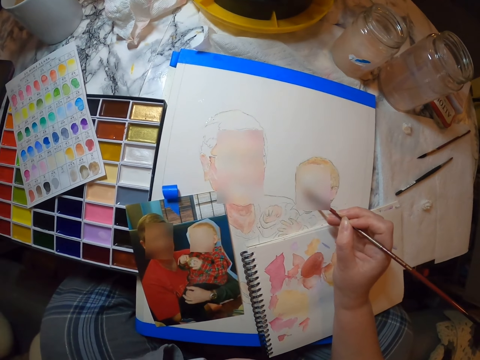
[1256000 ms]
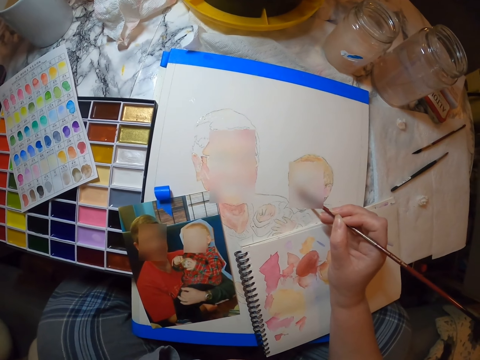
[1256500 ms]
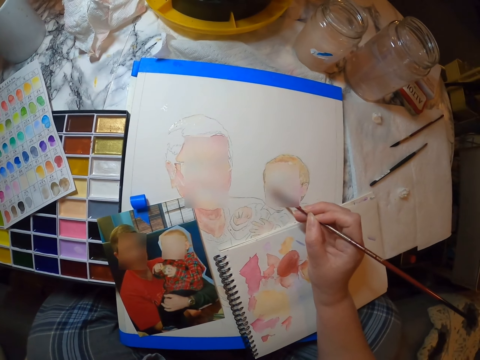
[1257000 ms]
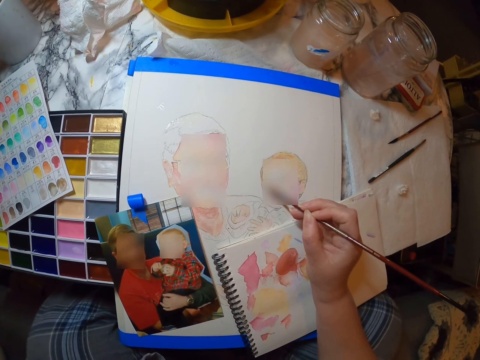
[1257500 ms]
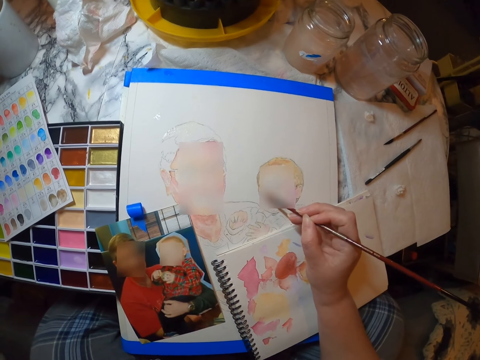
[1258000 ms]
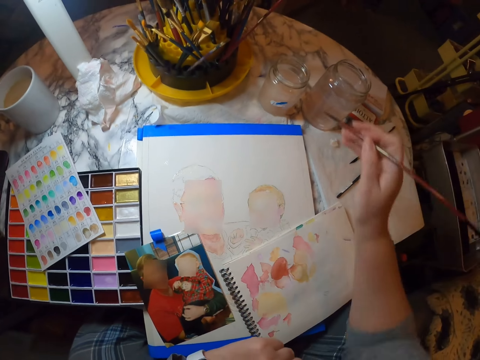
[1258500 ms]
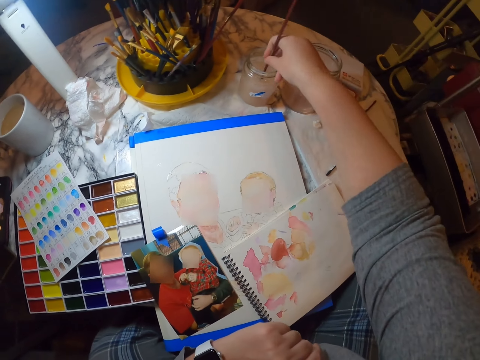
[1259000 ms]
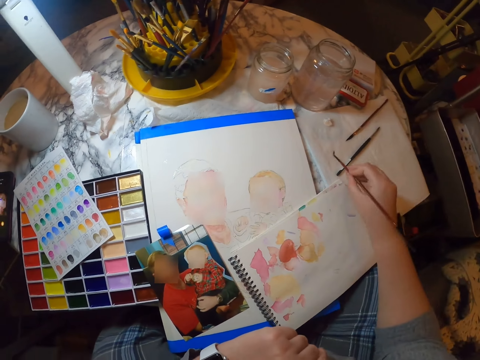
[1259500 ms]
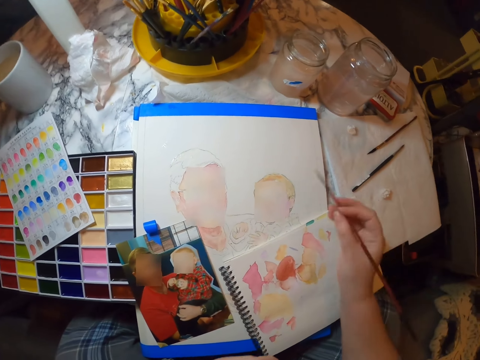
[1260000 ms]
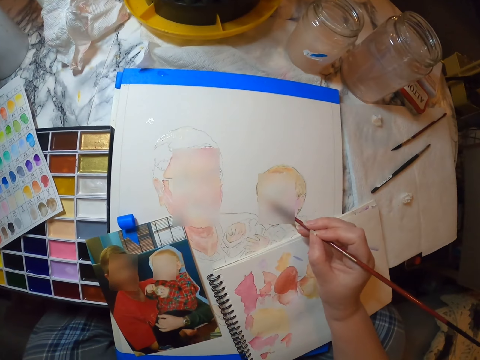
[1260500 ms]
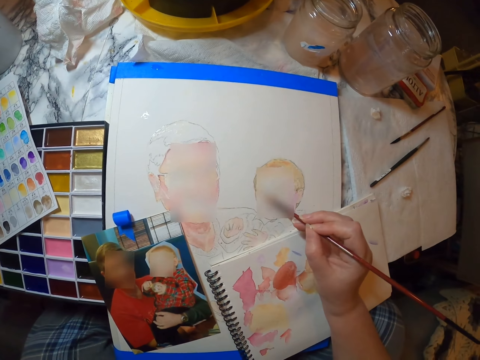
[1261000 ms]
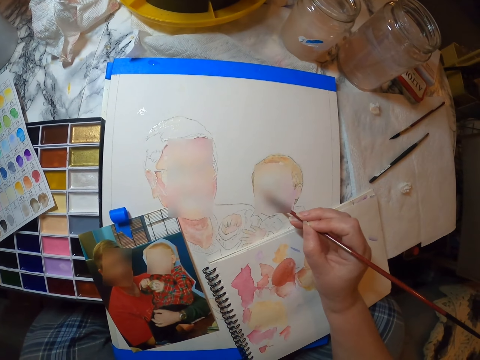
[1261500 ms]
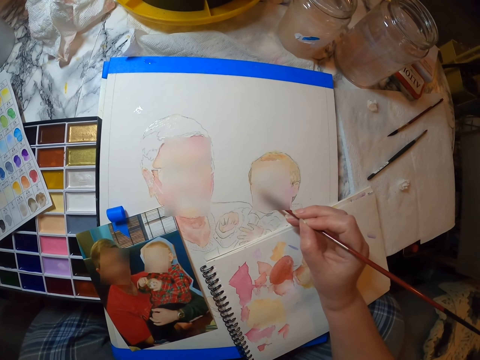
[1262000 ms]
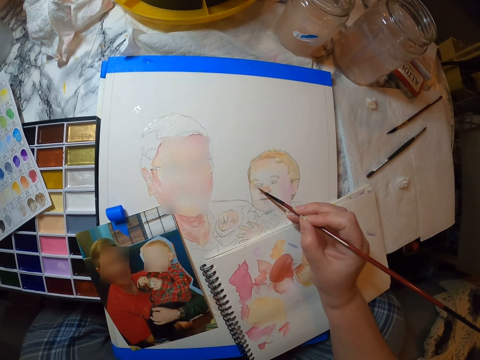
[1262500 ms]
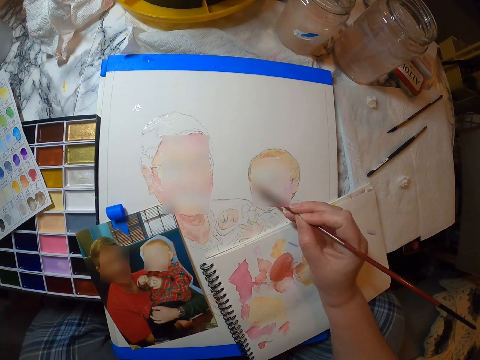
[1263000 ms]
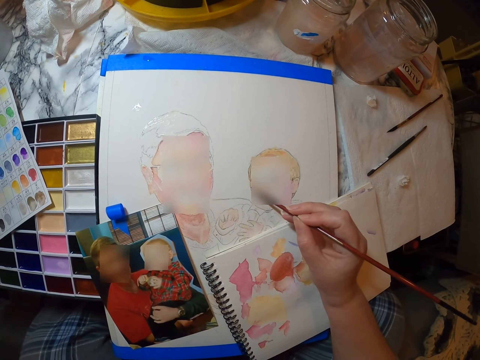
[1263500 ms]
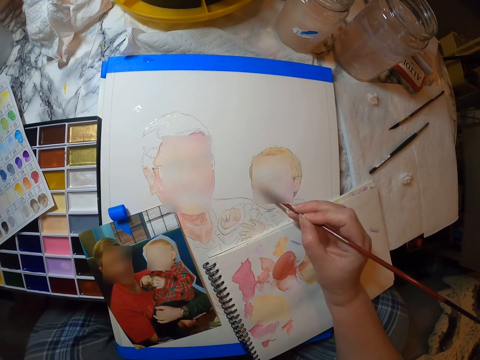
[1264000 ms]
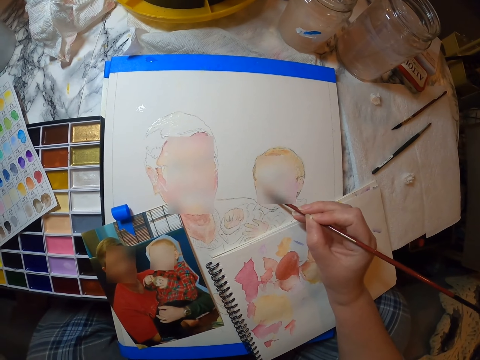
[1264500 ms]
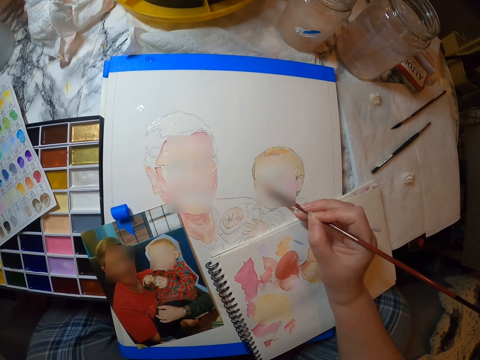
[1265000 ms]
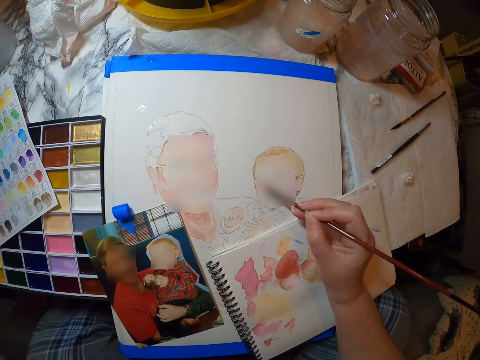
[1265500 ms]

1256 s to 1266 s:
The camera wearer dips the brush in something. They dry the brush. They draw in the book.

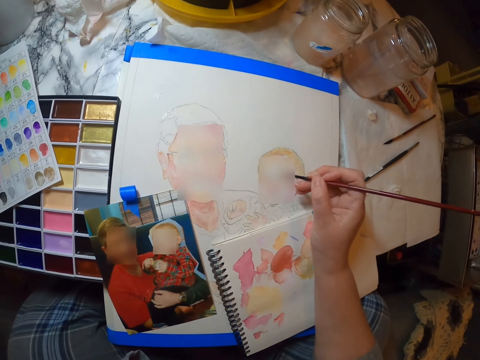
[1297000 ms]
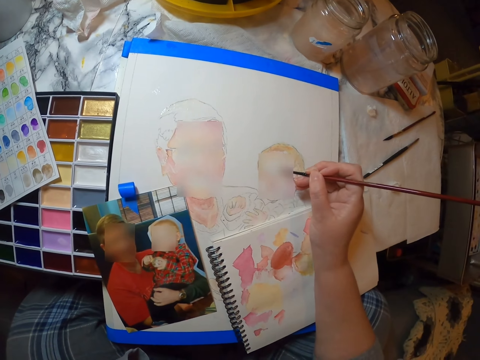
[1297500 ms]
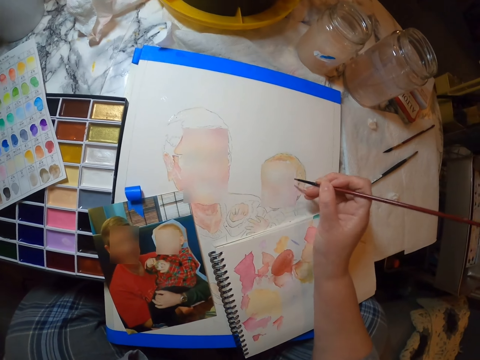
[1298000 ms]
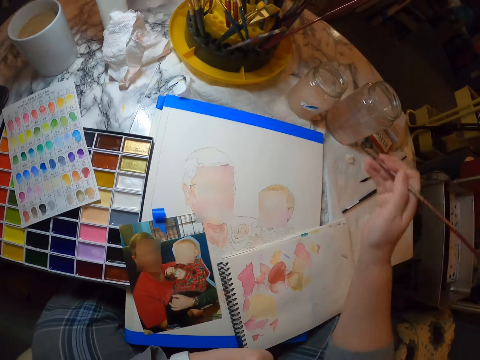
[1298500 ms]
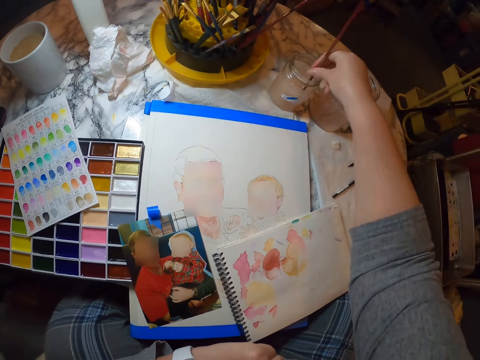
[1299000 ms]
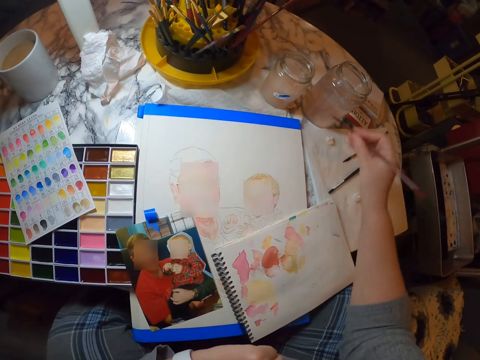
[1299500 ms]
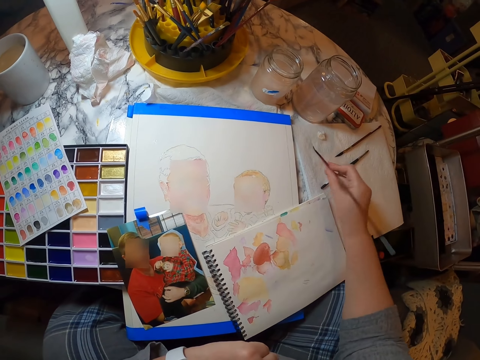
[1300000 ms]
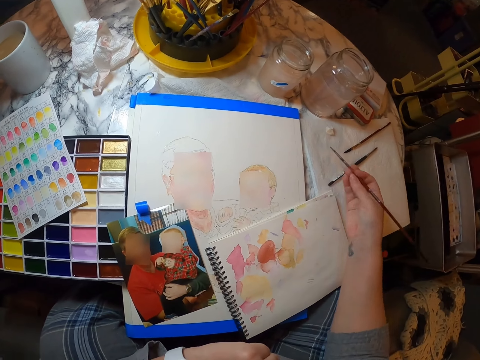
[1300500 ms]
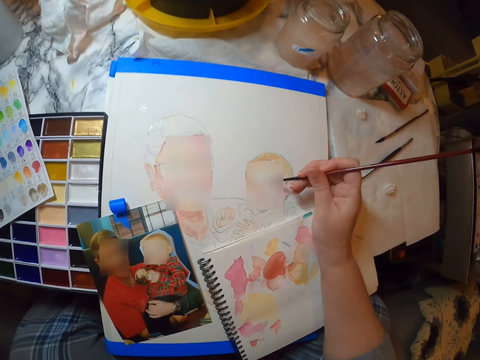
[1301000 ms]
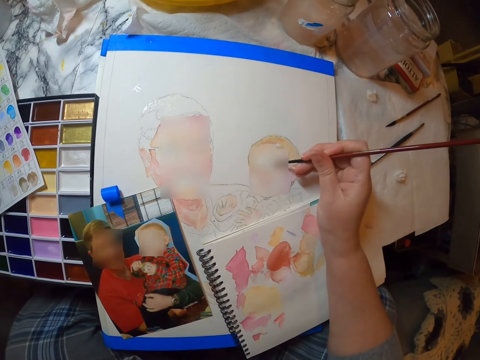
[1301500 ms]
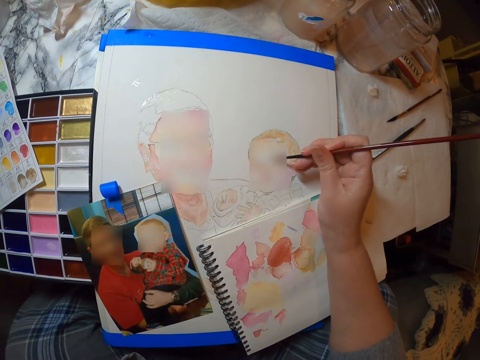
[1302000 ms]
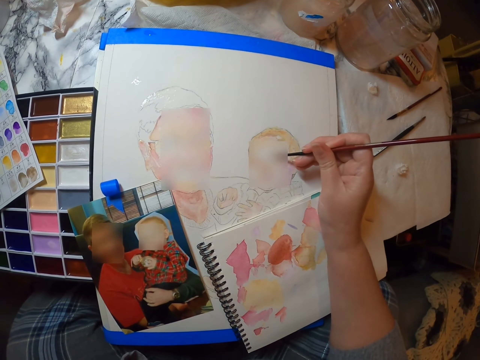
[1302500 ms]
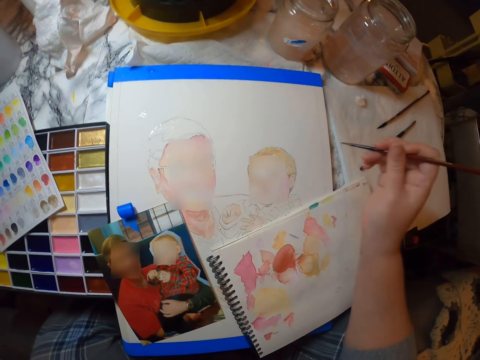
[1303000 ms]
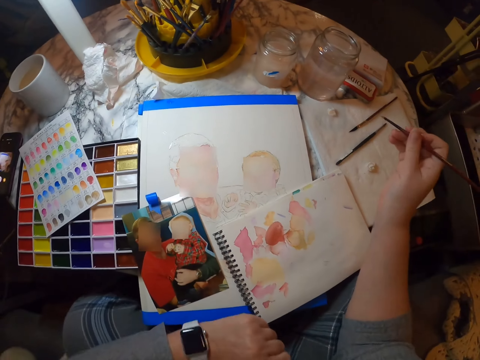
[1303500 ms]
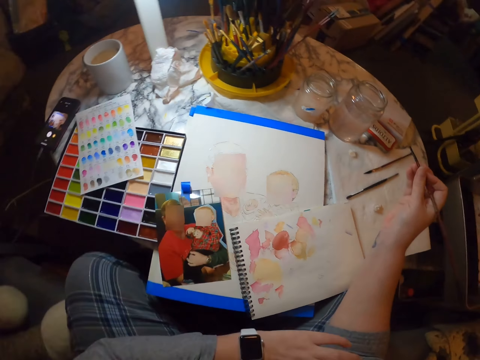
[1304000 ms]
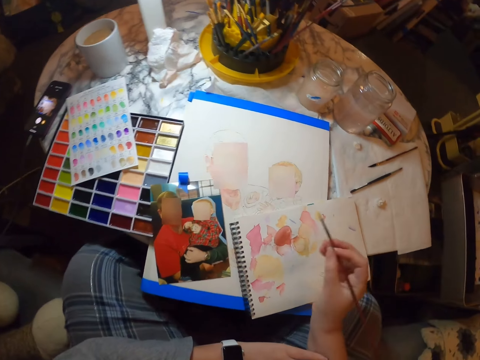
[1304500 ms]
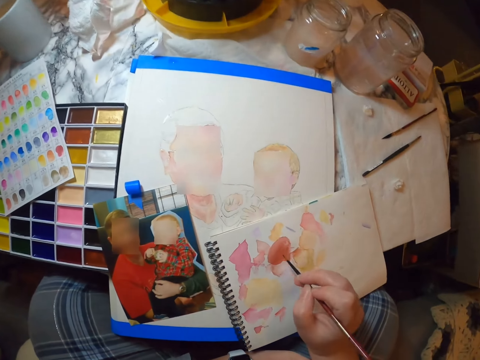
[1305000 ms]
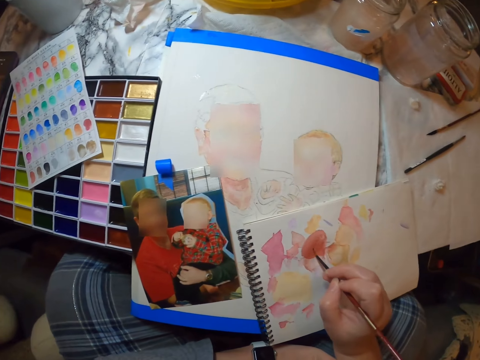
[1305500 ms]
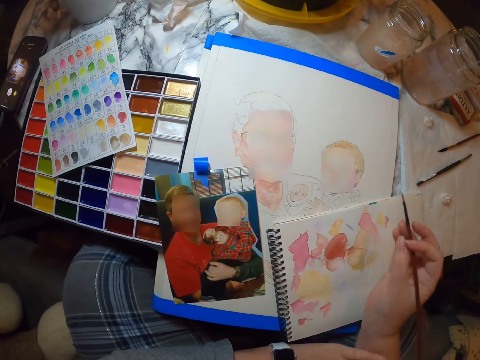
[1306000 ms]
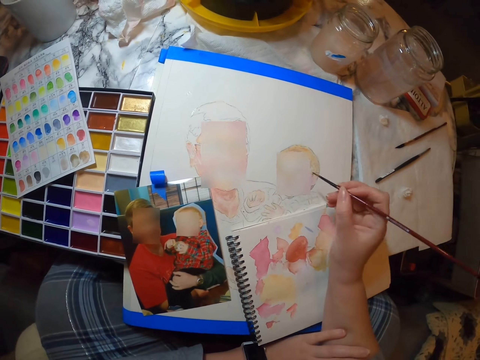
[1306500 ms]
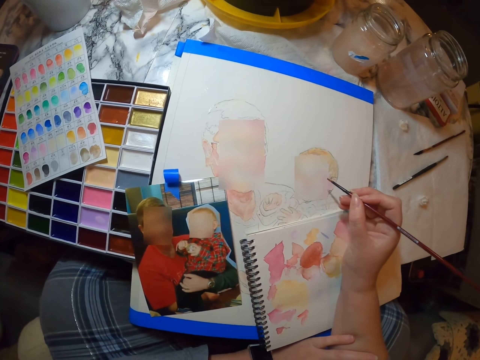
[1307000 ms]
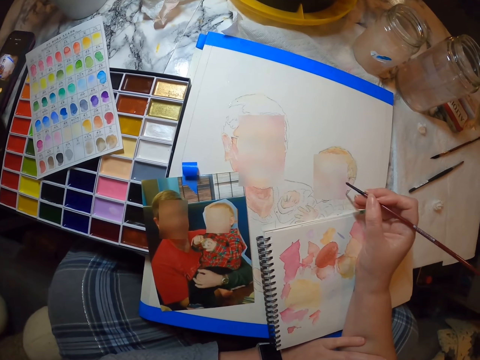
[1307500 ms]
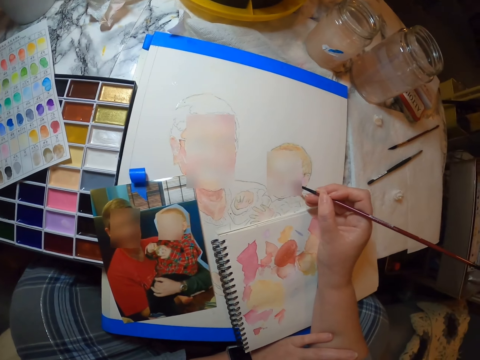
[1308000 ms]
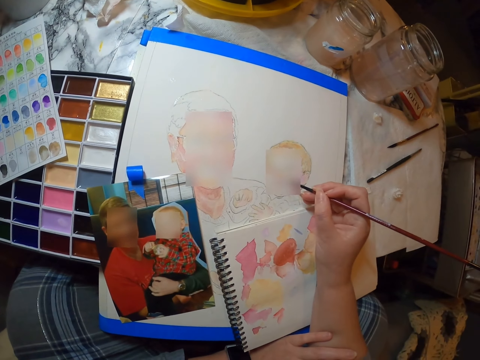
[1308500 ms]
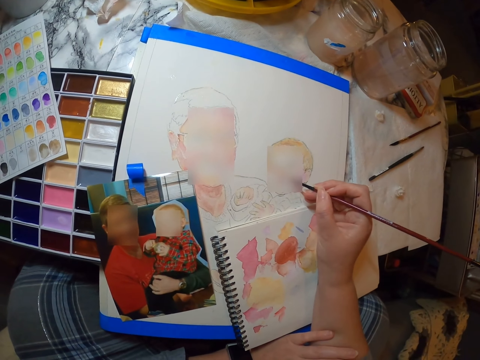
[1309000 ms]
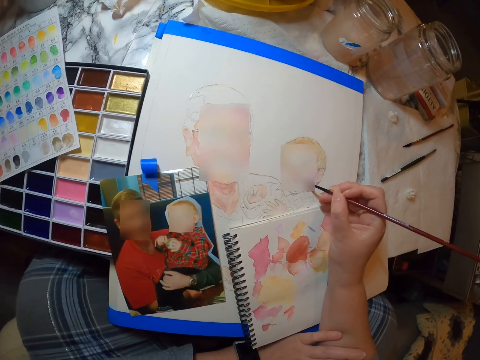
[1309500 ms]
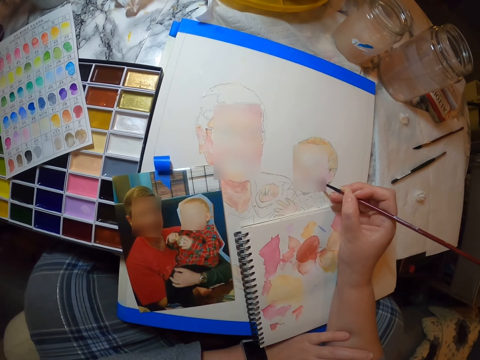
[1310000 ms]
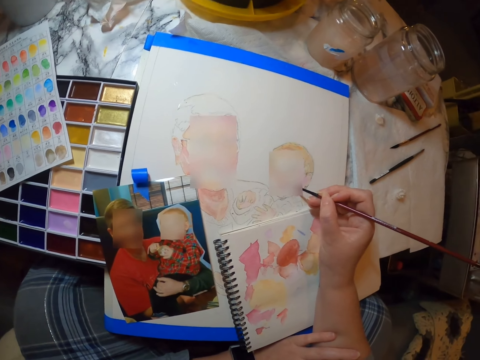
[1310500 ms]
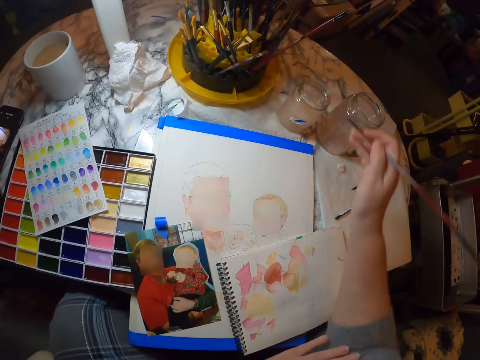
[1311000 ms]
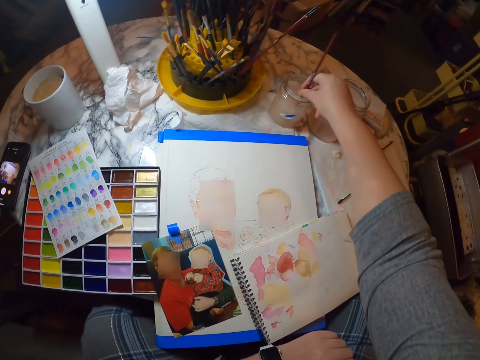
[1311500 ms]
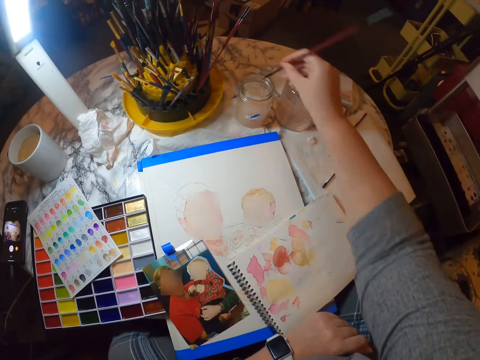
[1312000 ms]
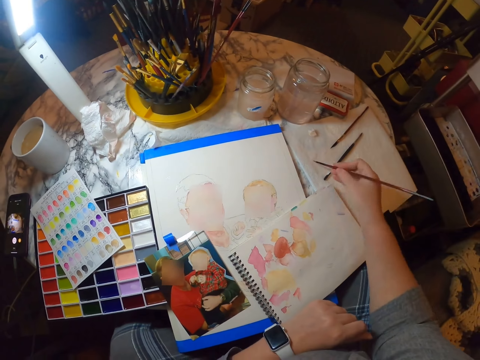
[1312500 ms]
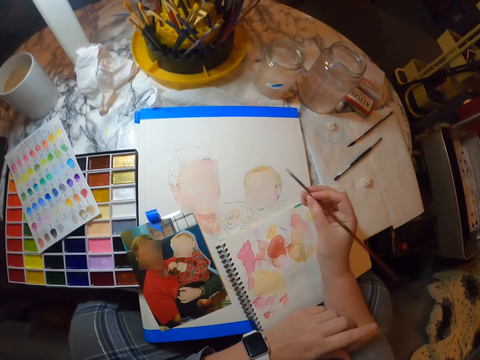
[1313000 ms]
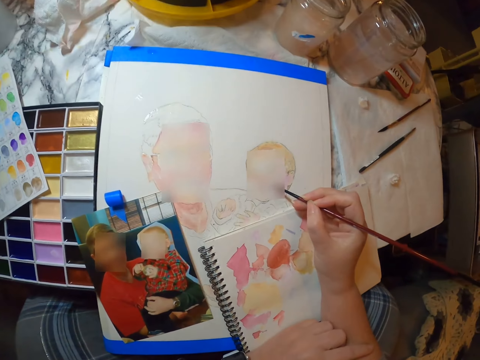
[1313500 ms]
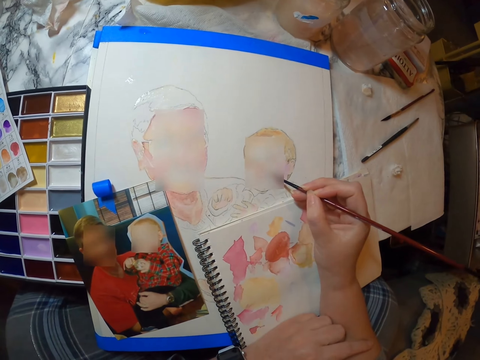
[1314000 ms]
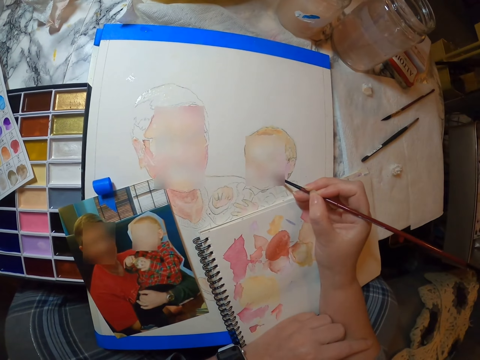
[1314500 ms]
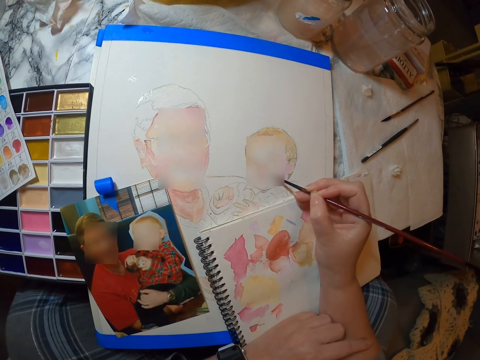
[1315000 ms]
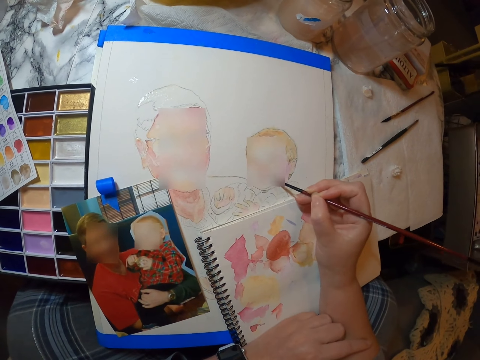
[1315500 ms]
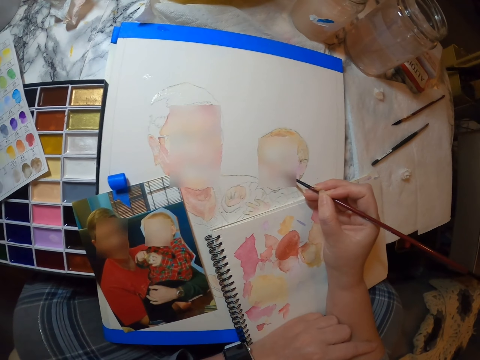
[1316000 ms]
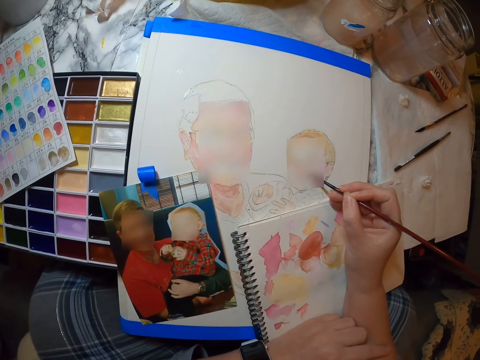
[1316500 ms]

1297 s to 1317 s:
The camera wearer dips the brush in something. They dry the brush. They draw in the book. They dip the paint brush in the bottle of water. They dry the brush. They draw in the book.
